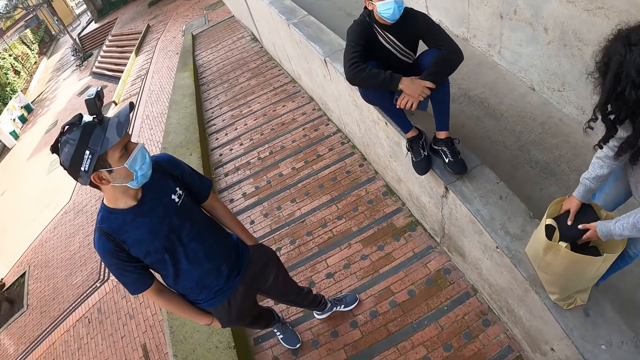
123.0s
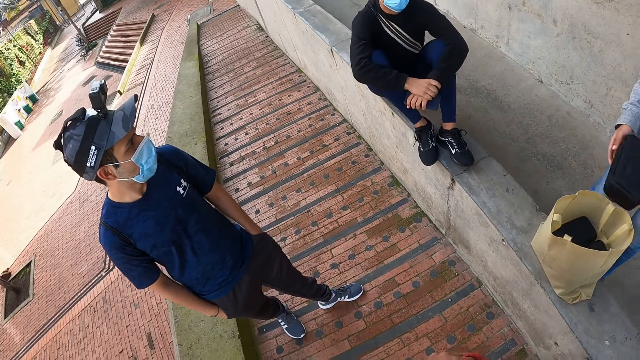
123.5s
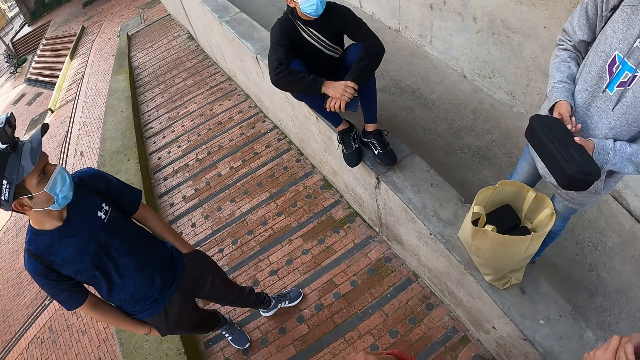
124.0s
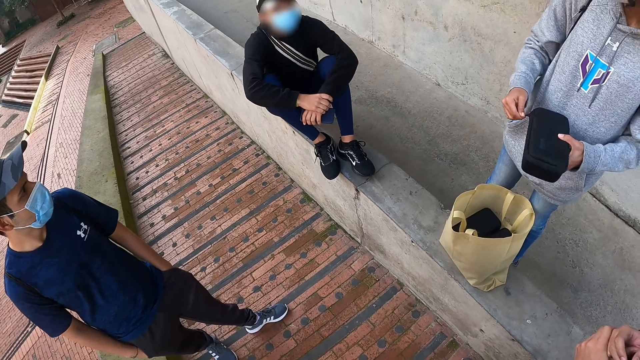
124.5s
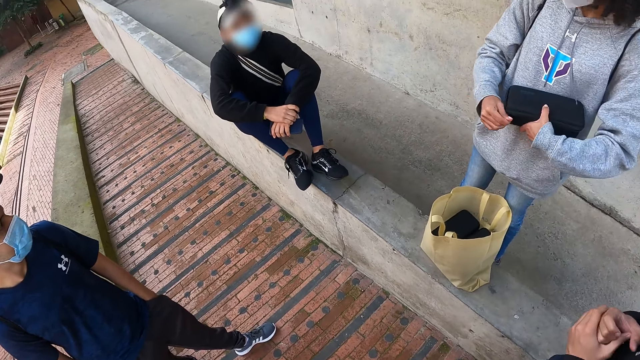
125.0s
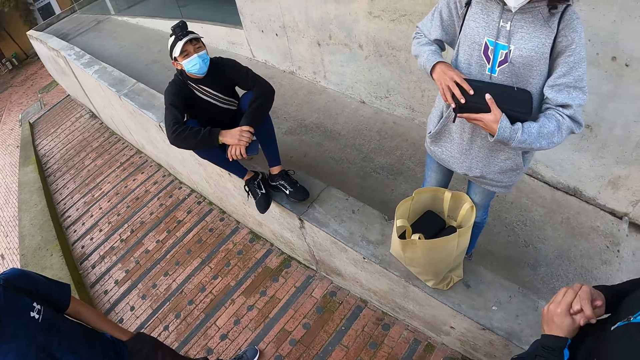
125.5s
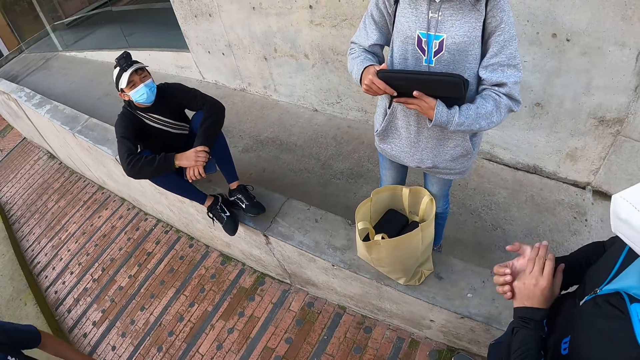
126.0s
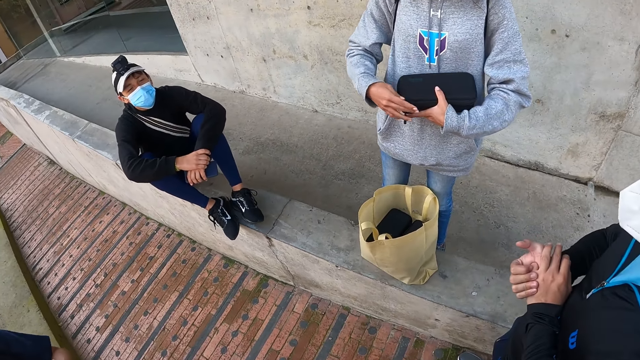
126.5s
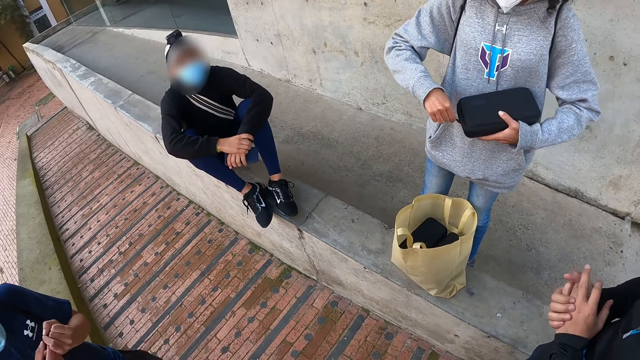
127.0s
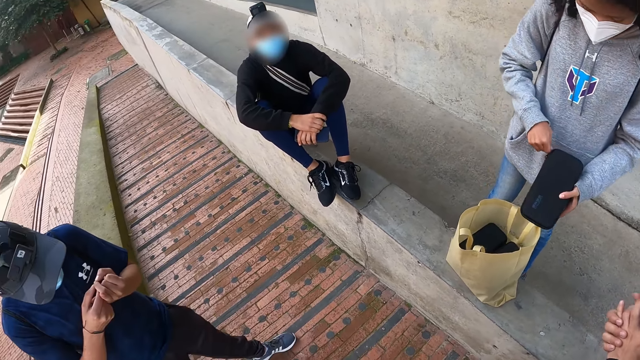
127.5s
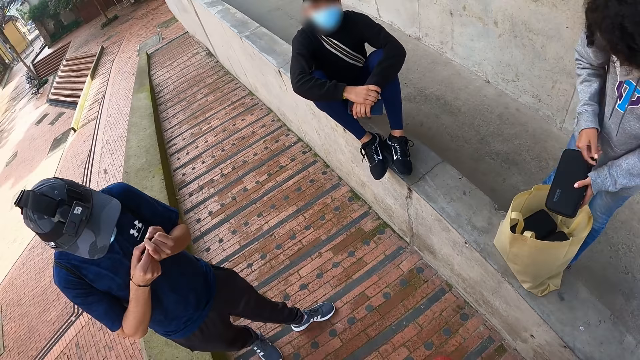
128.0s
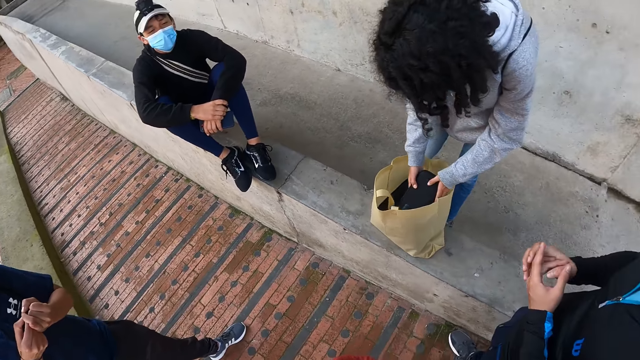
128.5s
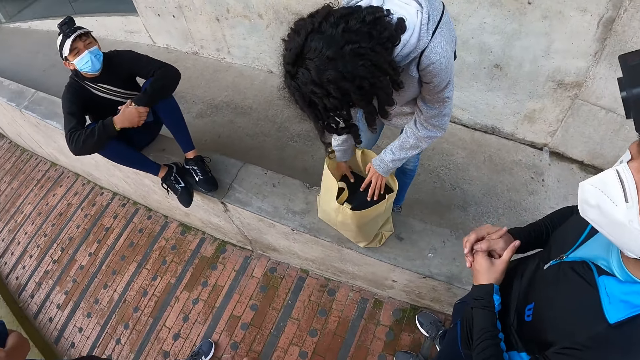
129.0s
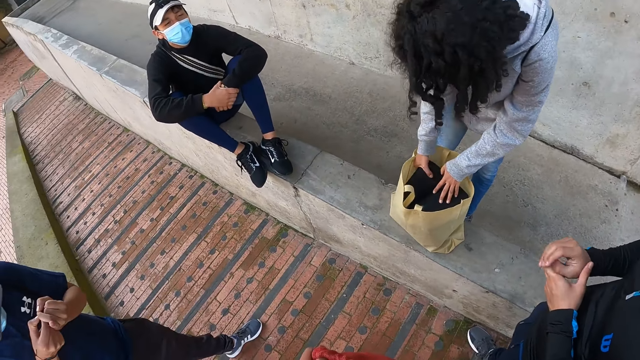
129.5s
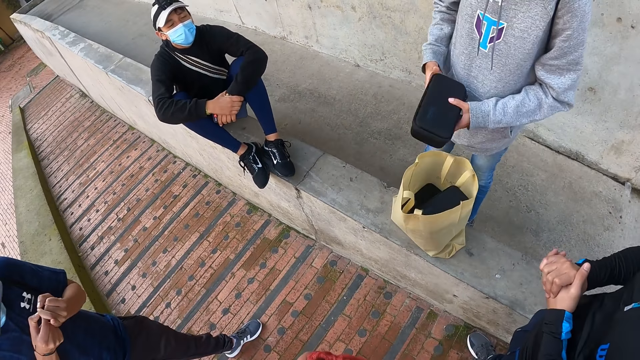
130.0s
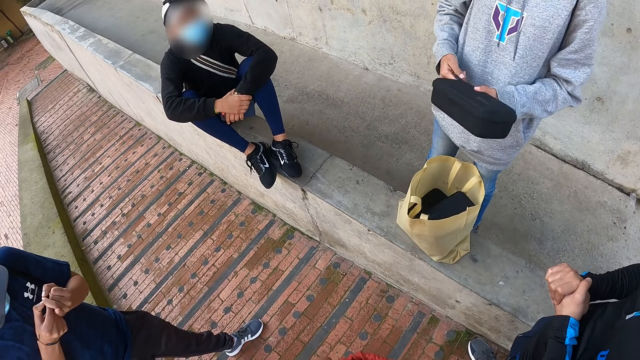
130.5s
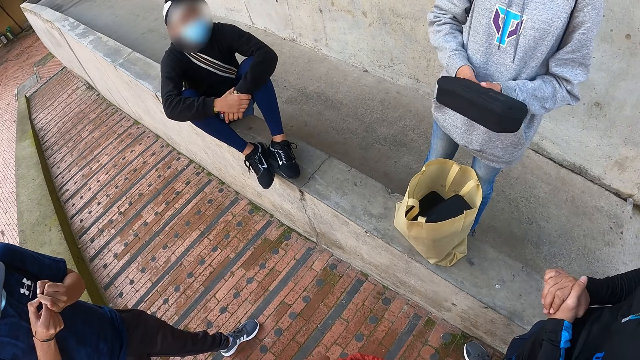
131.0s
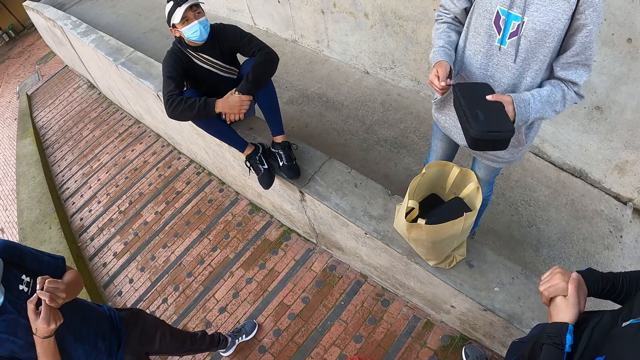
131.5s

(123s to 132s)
The woman picks up a black case from the container bag with both hands. The woman unzips a zipper on the black case with her right hand. A man holds hands together. The camera wearer looks around the area. The woman opens the black case with her right hand. The woman zips the zipper on the black case in her left hand with her right hand. The woman places the black case in her hands in the container bag. The woman picks up the black case from the container bag with both hands. The woman holds the black case in her hands. The woman unzips the zipper on the black case with her right hand.

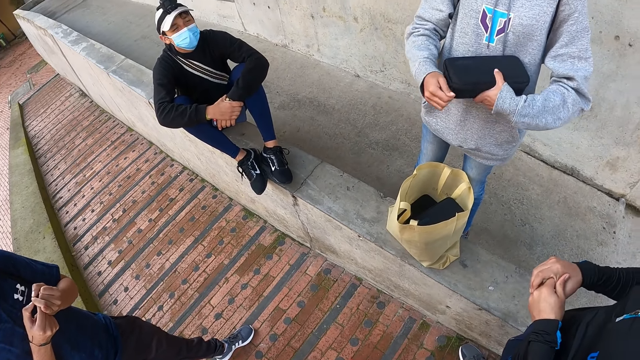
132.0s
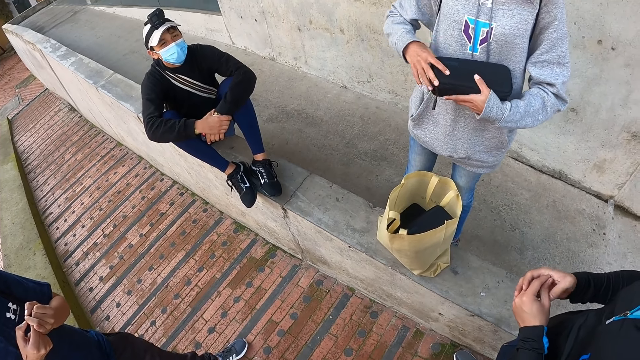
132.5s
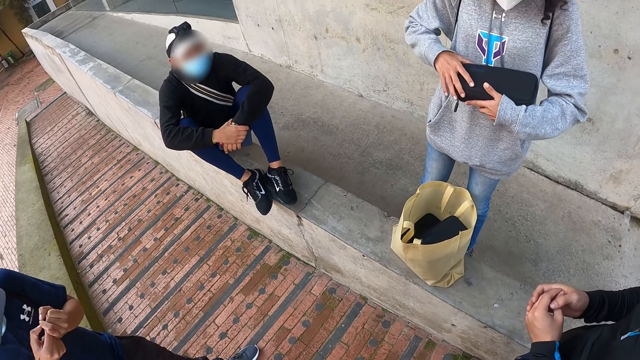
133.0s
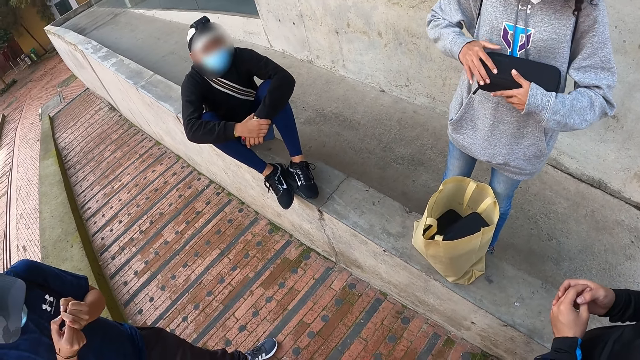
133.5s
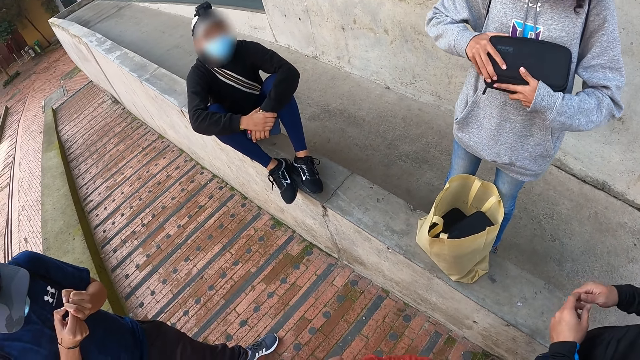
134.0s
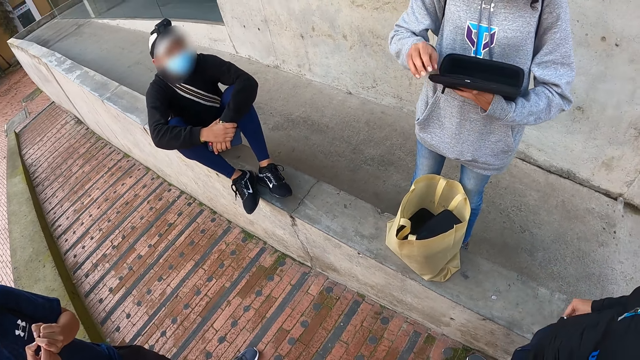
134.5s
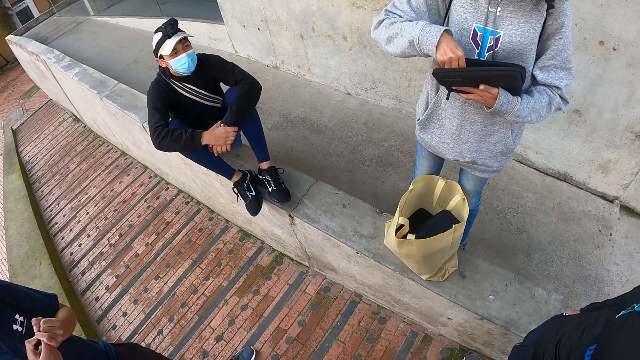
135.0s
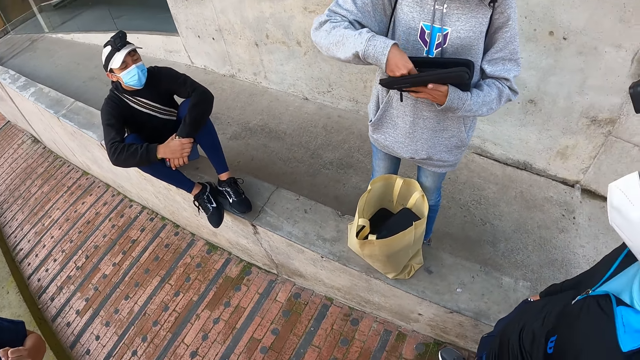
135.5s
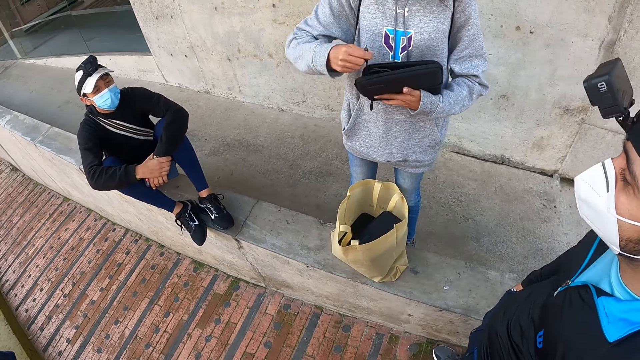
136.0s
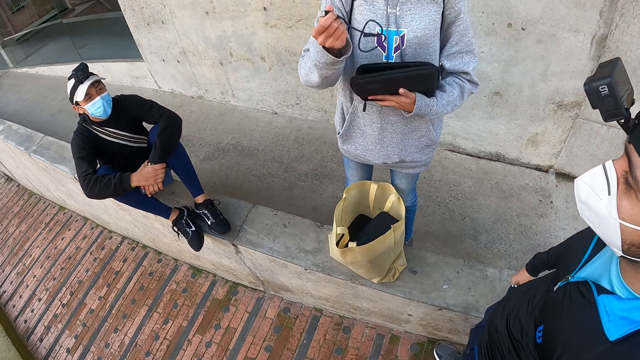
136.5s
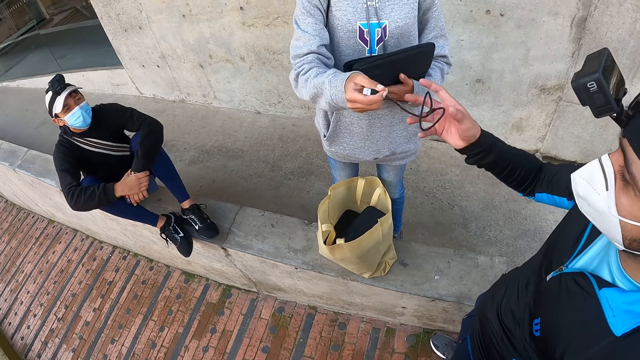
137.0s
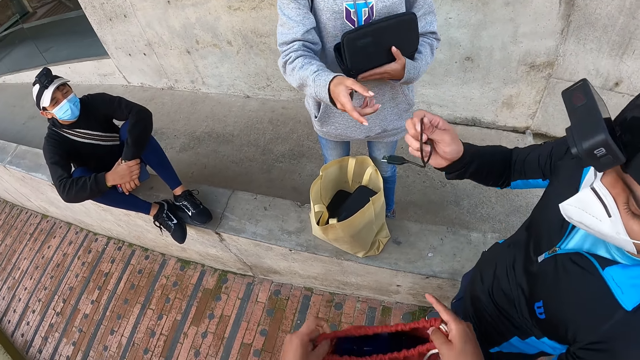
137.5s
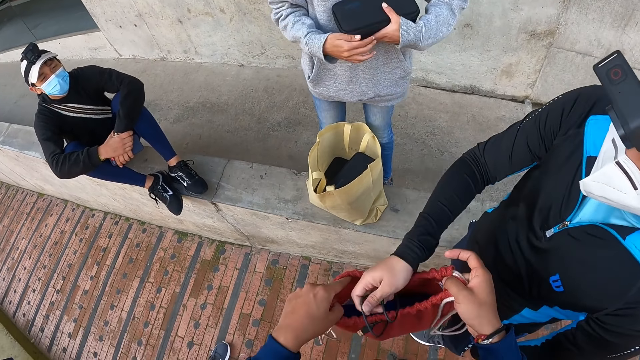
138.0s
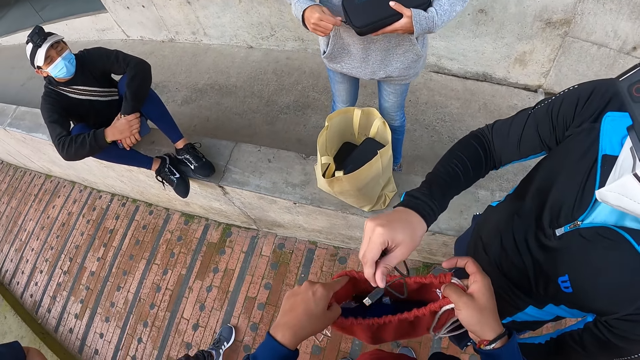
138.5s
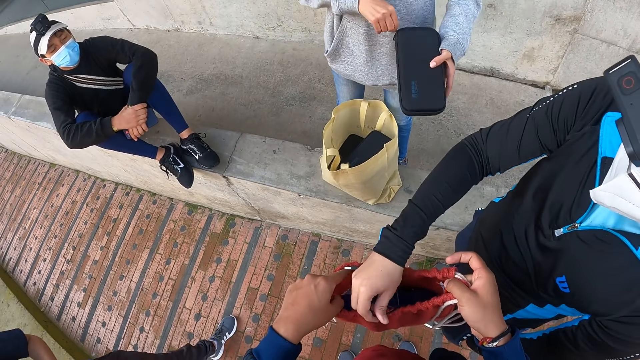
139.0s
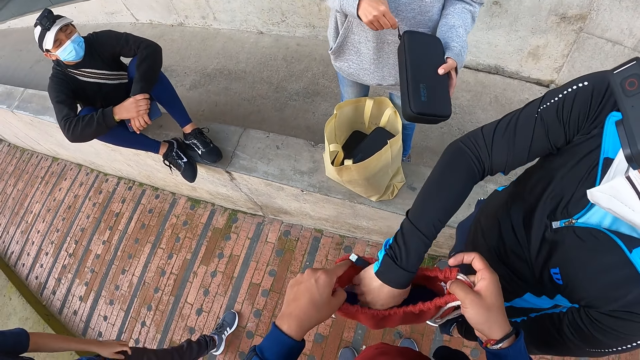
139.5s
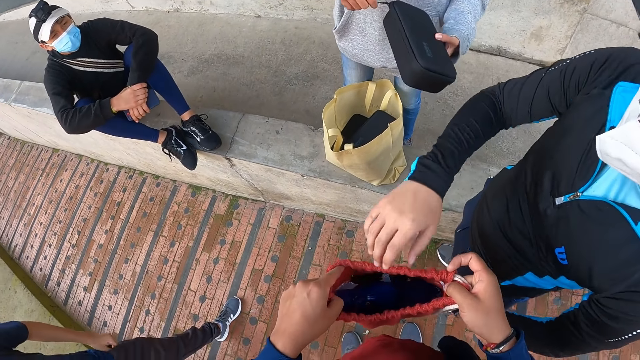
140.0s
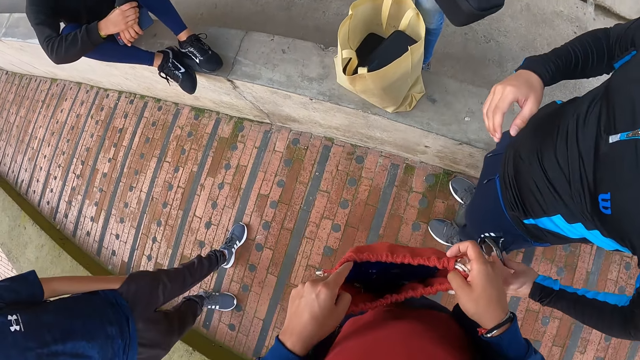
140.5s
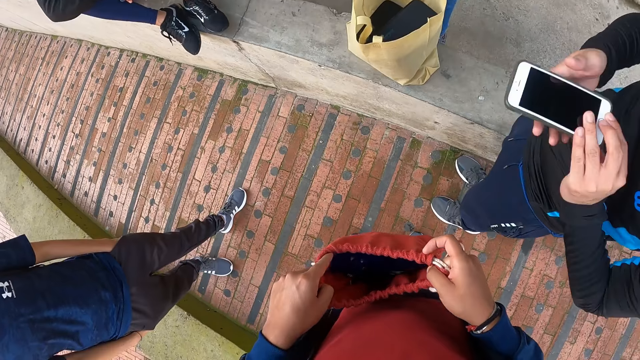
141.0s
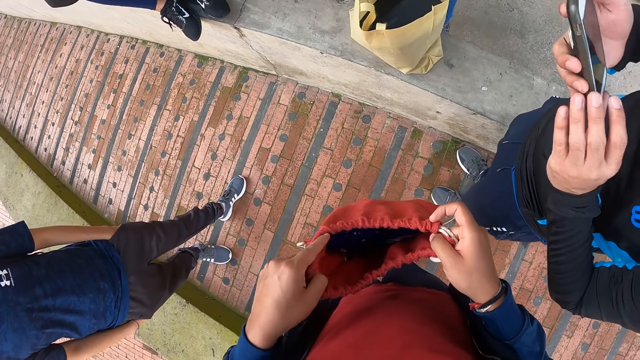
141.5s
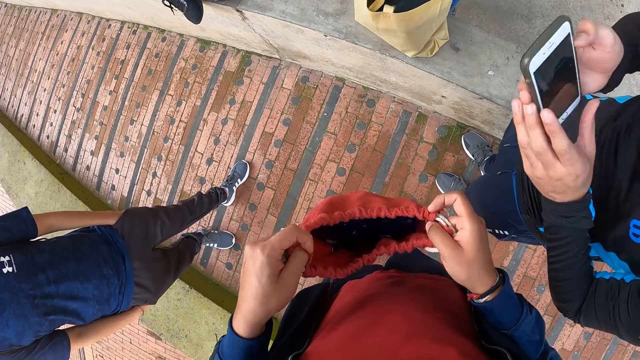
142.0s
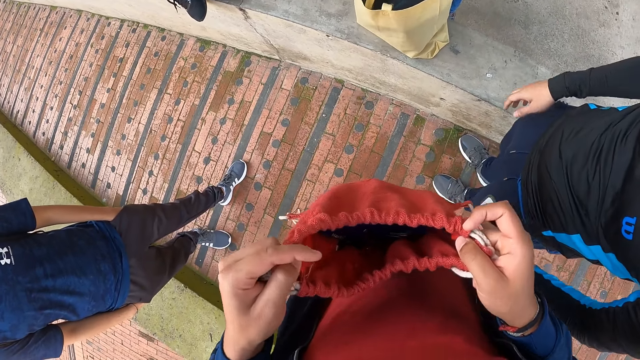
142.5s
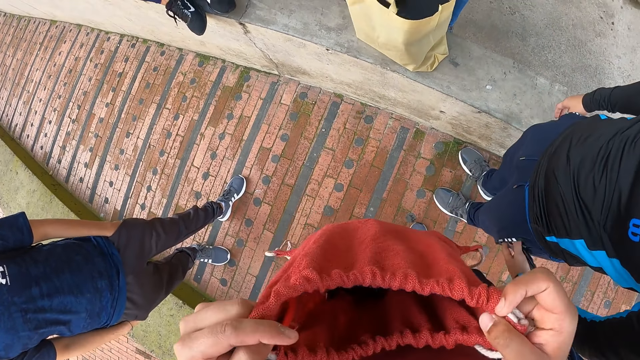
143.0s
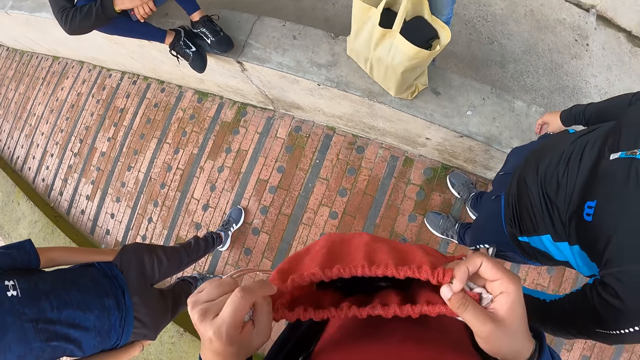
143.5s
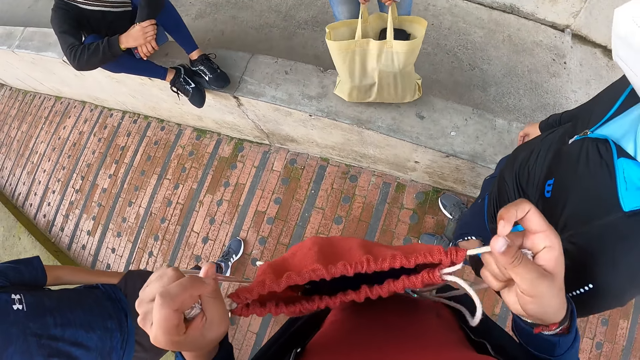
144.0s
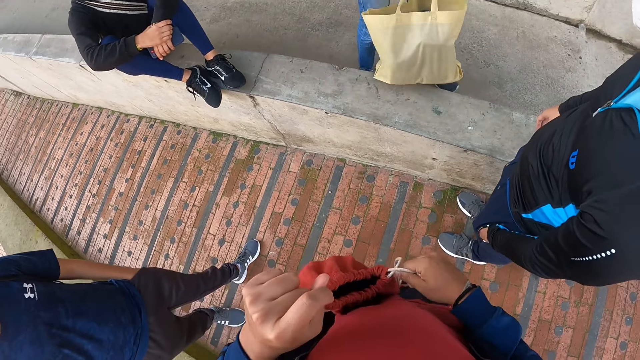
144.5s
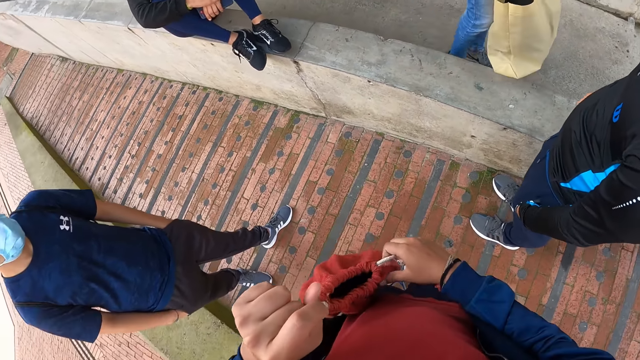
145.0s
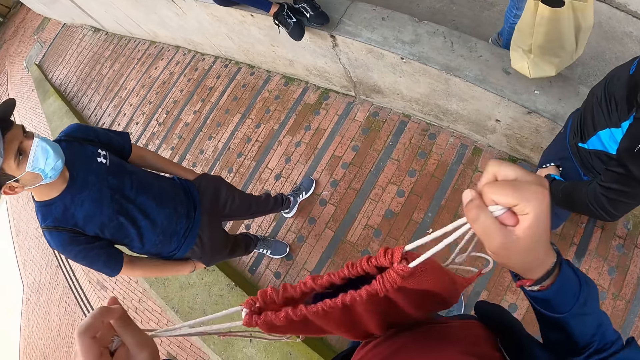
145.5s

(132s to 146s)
The woman opens the black case with her right hand. The woman picks up a black cord from the black case with her right hand. A man places hands in the pocket. The woman passes the black cord to the man using her right hand. The man collects the black cord from the woman with his left hand. The man drops the black cord in his right hand into the red backpack in the camera wearer's hands. The woman zips the zipper on the black case in her left hand with her right hand. The man removes the phone from his pocket with his left hand and holds the phone with his right hand. The man operates the phone. The man puts the phone in his pocket using his left hand. The woman carries the handle of the container bag with her hands. The man places the phone in the bag. The camera wearer pulls the handles of the red backpack. They adjust the bag with both hands.
